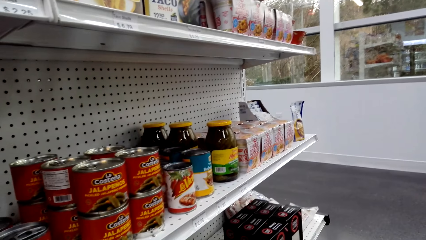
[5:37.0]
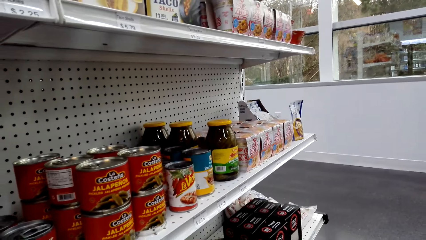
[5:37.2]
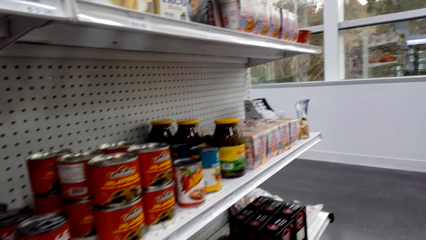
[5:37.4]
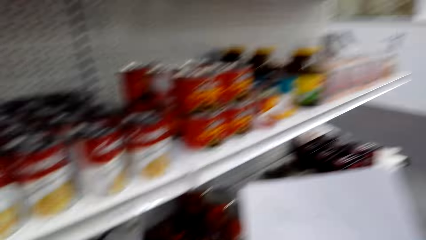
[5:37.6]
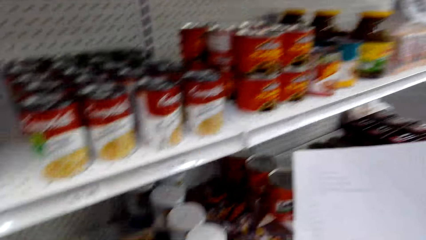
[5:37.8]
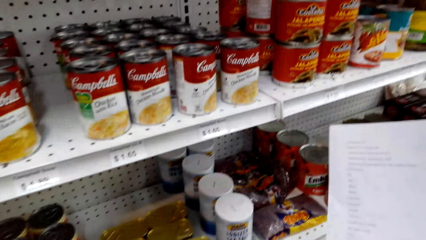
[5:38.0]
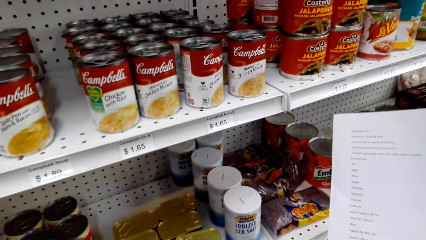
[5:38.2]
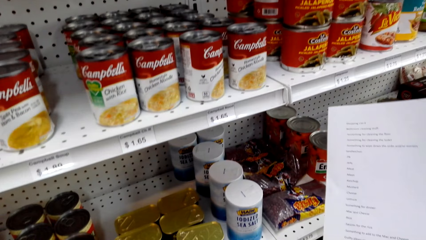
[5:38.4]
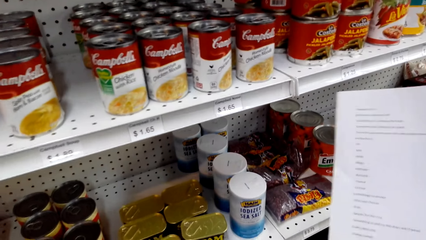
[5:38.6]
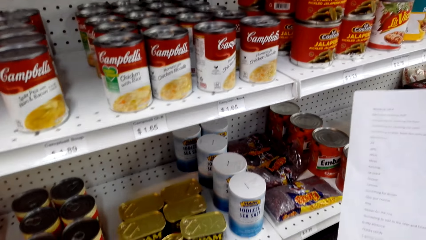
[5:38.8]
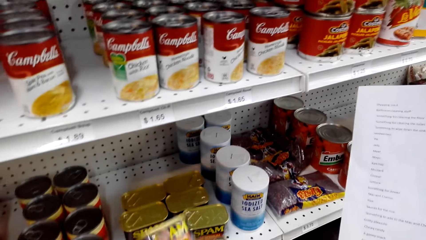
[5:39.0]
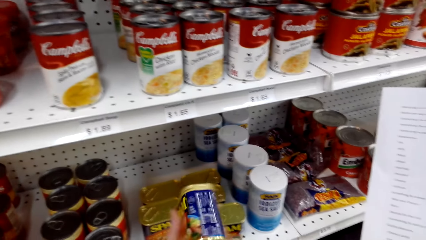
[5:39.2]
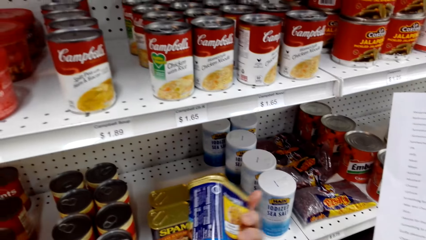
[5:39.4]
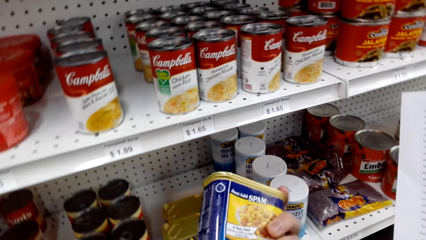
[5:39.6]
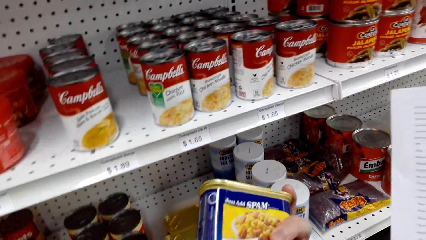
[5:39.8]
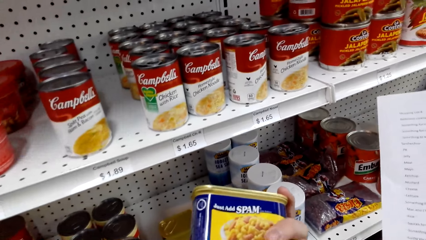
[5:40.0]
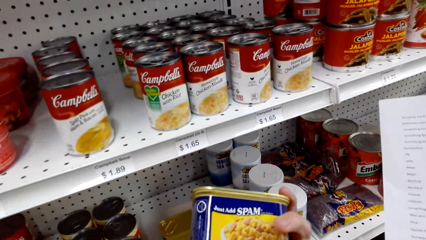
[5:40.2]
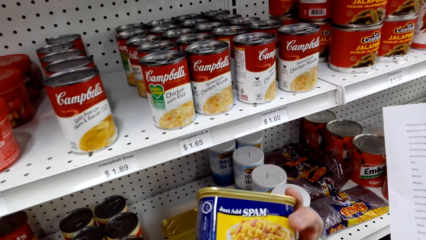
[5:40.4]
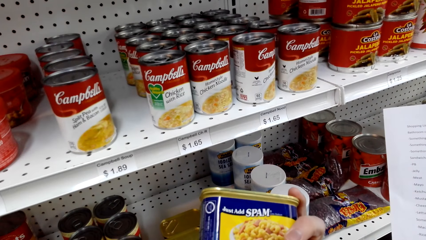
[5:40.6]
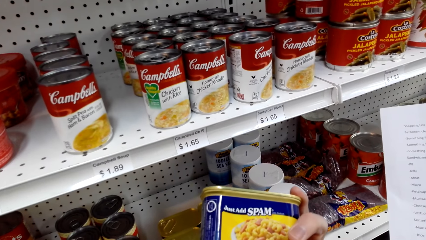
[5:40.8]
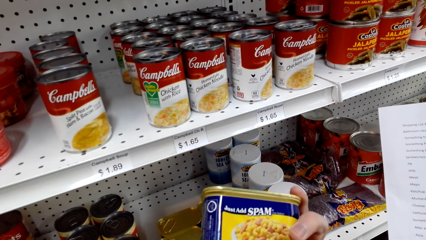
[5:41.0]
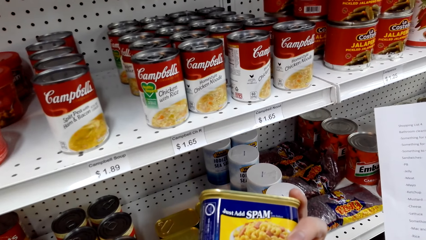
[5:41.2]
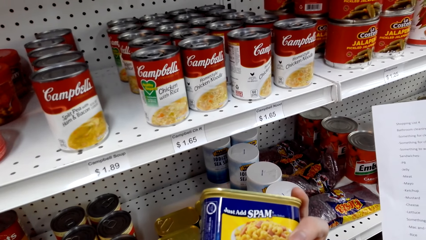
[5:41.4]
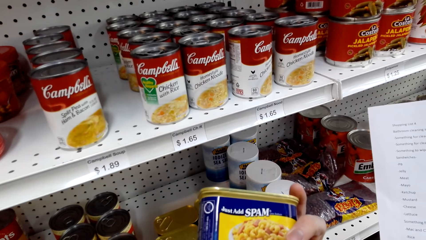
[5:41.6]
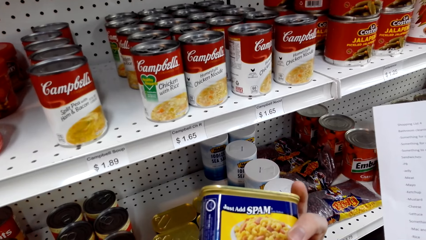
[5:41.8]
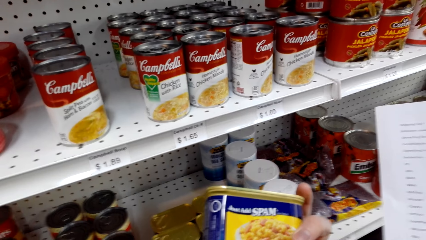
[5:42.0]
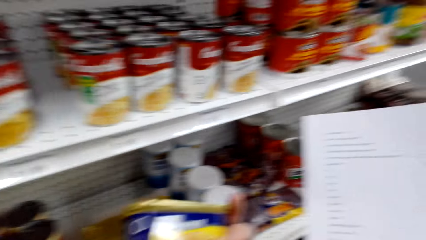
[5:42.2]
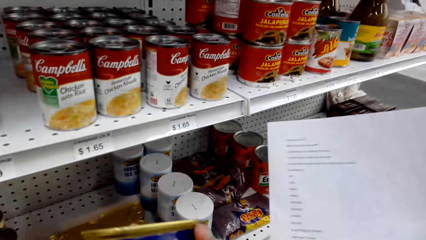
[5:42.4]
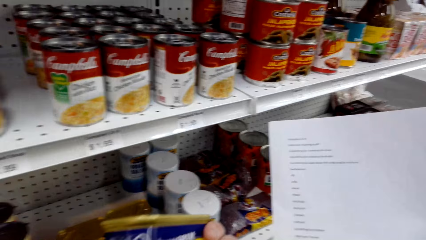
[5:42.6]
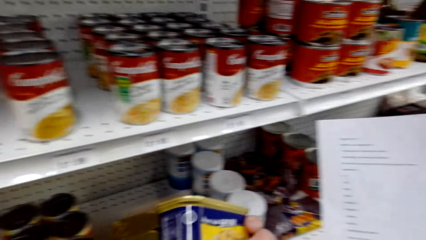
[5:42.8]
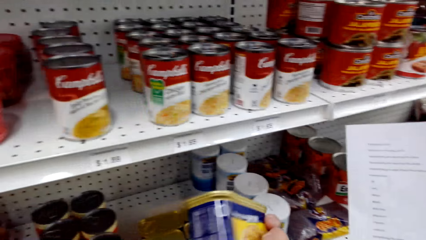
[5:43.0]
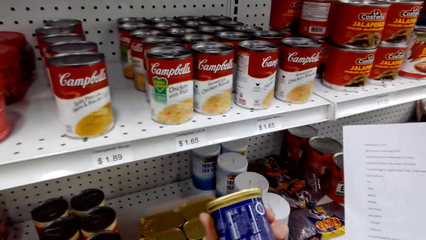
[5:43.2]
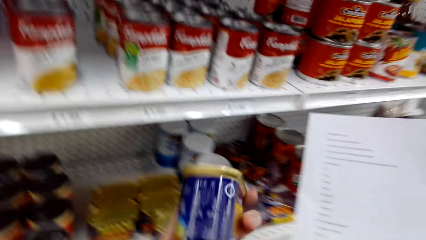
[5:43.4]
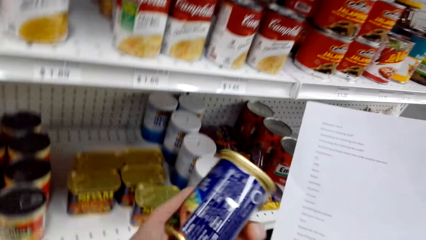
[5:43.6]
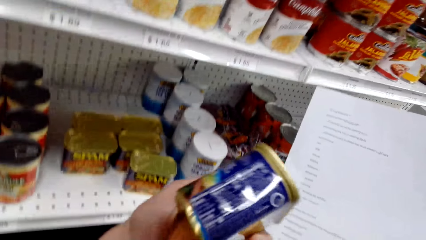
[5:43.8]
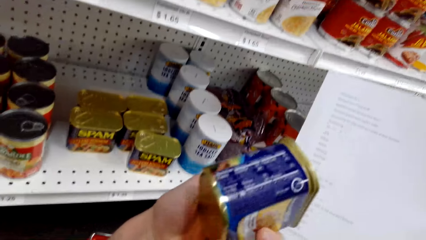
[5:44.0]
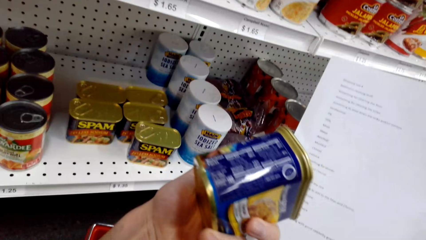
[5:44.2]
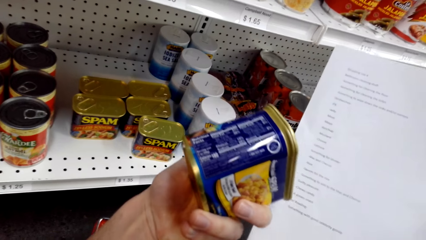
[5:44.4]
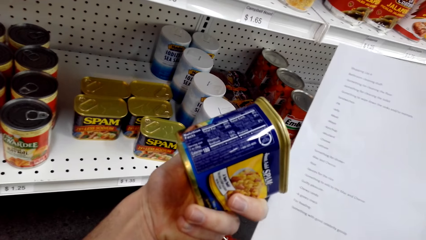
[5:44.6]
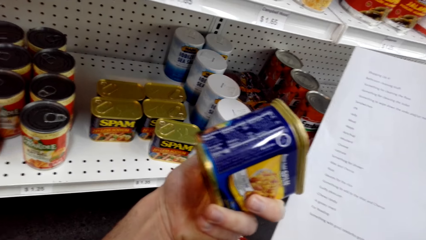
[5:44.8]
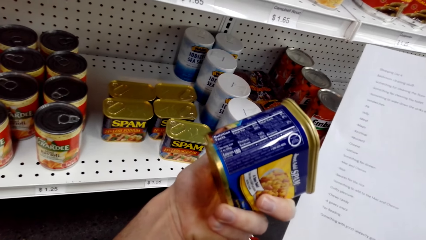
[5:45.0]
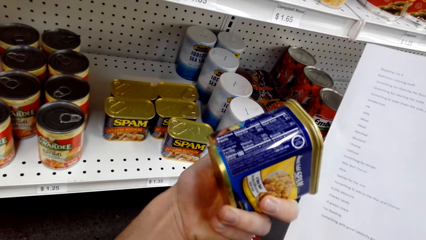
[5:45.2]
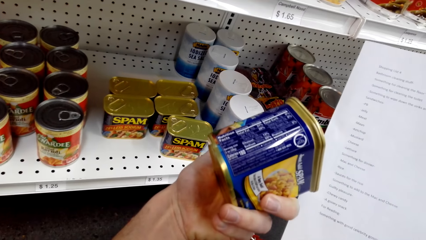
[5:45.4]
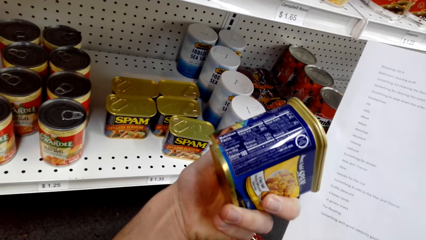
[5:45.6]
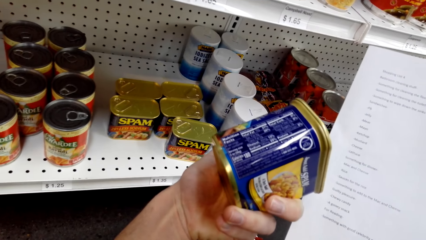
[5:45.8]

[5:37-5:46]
The camera wearer looks at the paper. They pick up the SPAM container. They look at the container.

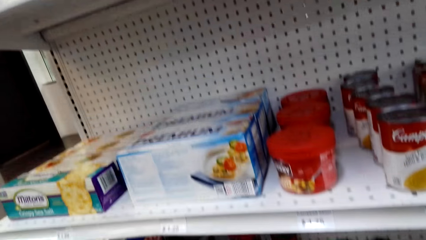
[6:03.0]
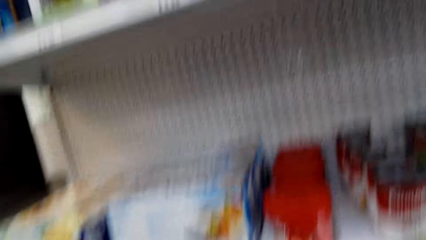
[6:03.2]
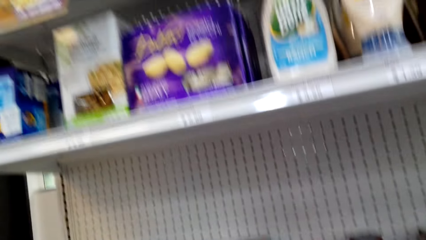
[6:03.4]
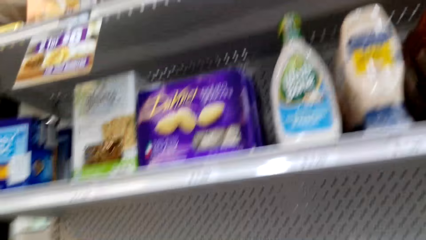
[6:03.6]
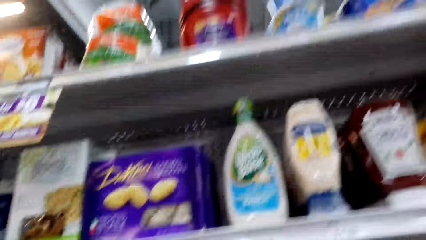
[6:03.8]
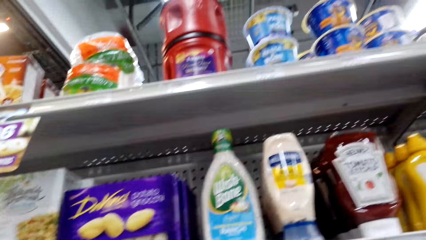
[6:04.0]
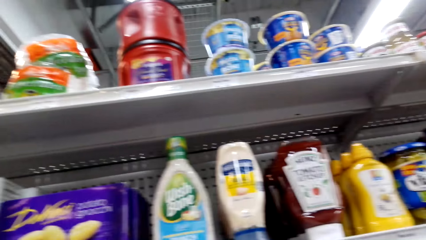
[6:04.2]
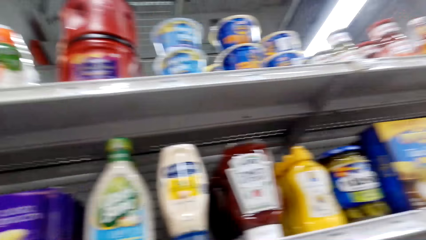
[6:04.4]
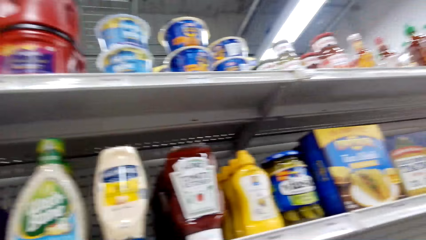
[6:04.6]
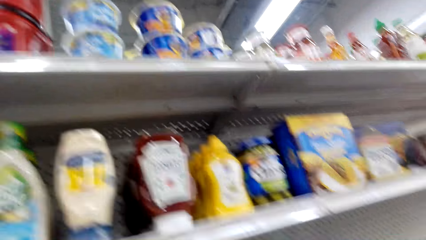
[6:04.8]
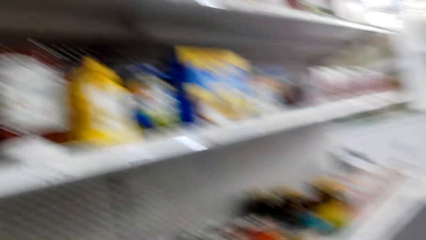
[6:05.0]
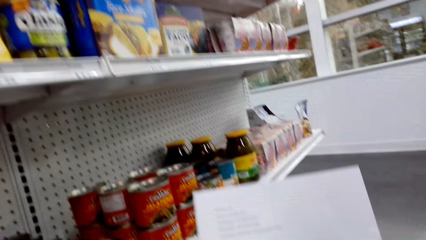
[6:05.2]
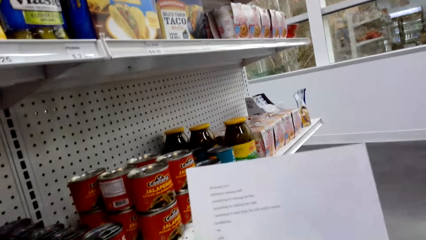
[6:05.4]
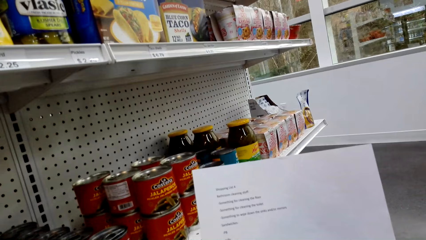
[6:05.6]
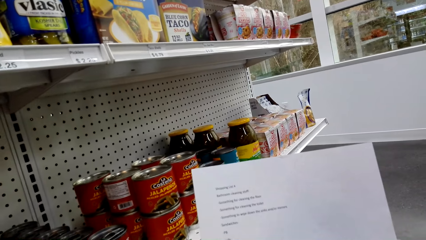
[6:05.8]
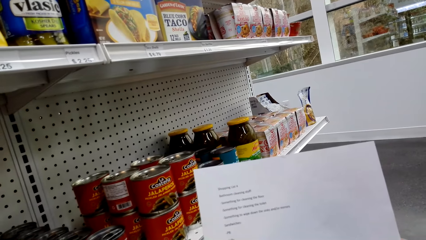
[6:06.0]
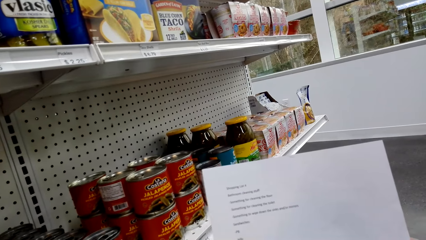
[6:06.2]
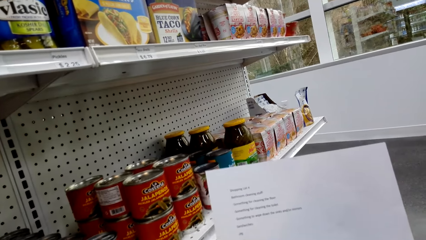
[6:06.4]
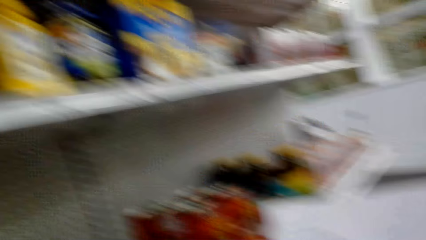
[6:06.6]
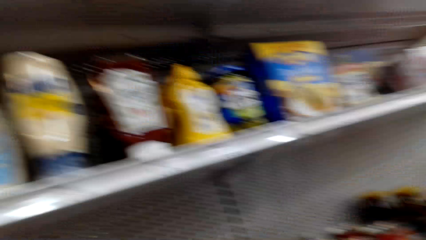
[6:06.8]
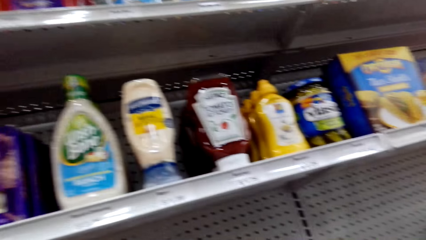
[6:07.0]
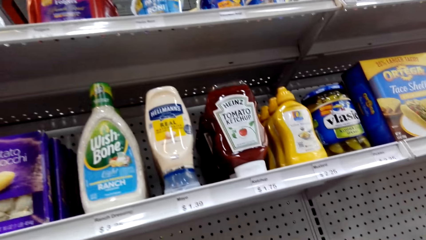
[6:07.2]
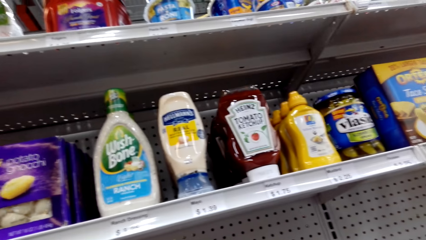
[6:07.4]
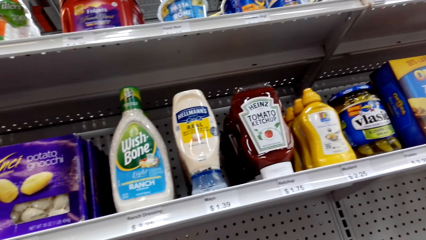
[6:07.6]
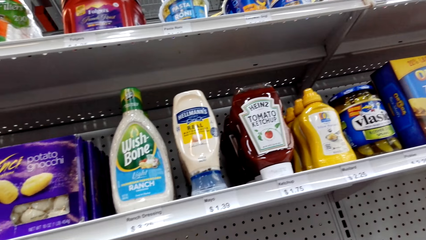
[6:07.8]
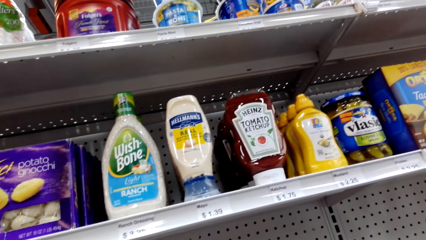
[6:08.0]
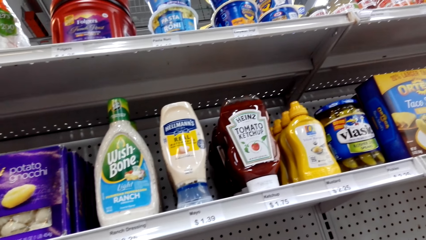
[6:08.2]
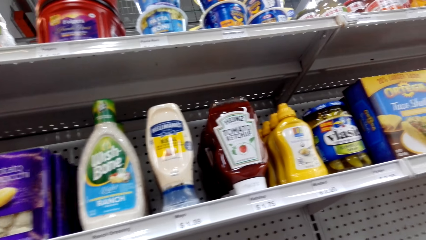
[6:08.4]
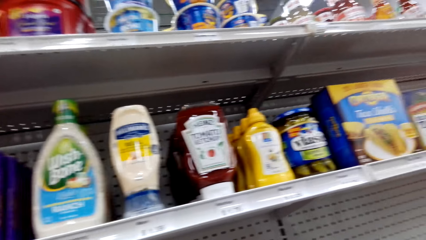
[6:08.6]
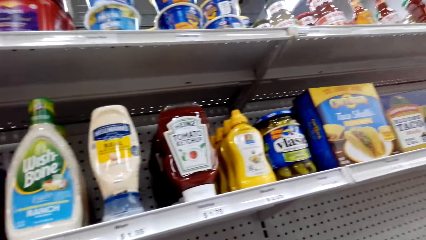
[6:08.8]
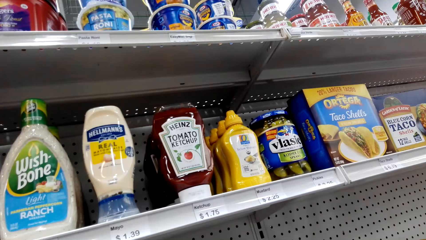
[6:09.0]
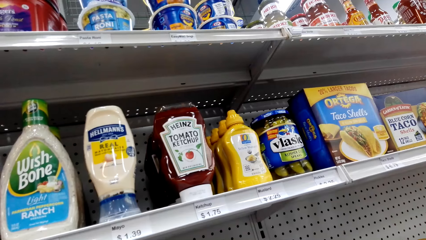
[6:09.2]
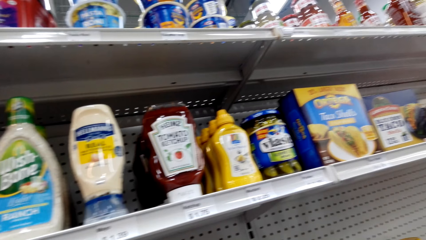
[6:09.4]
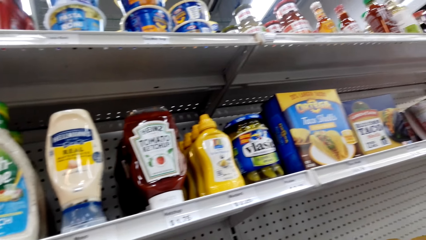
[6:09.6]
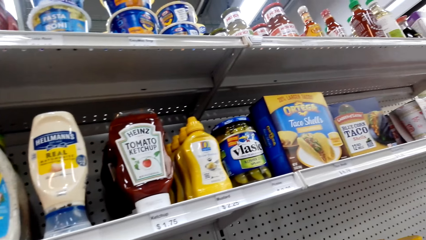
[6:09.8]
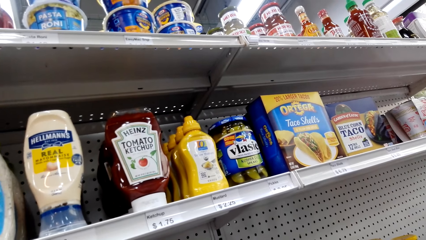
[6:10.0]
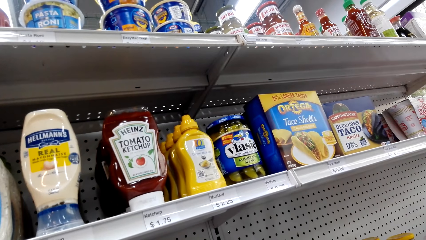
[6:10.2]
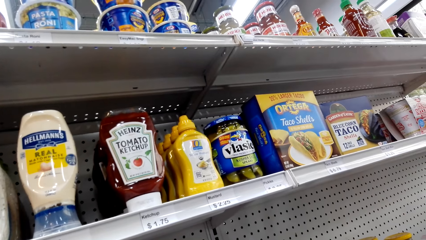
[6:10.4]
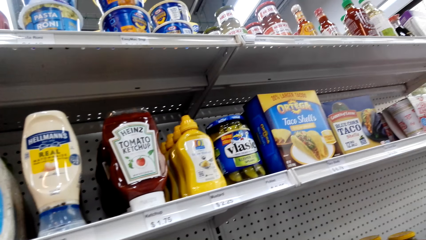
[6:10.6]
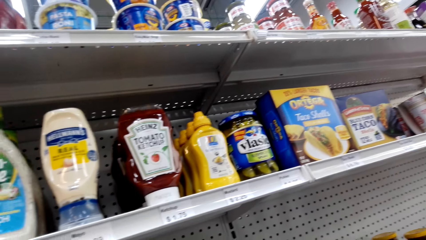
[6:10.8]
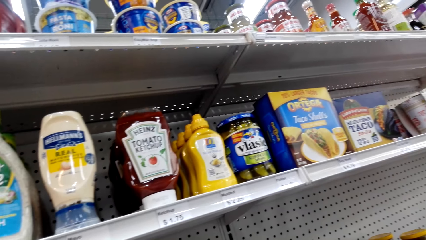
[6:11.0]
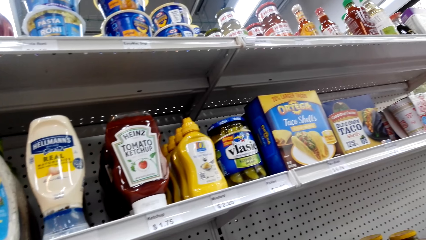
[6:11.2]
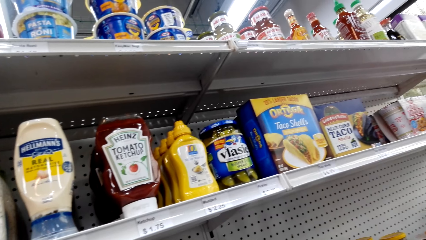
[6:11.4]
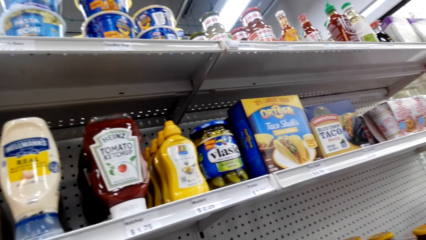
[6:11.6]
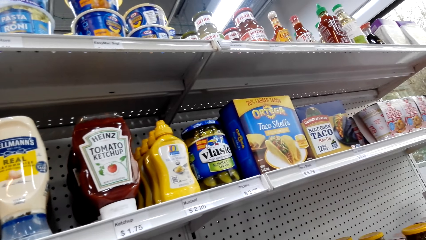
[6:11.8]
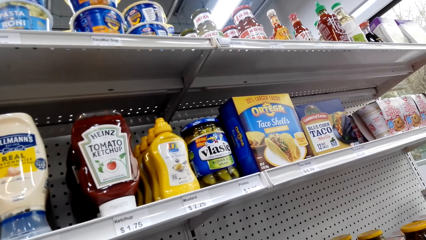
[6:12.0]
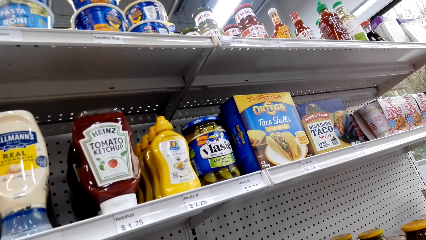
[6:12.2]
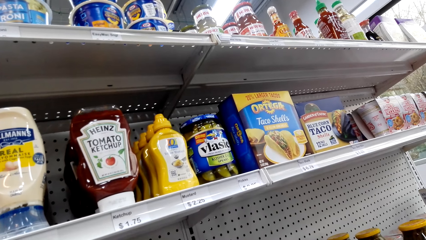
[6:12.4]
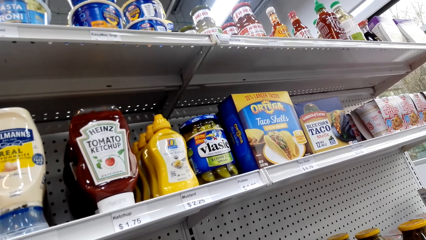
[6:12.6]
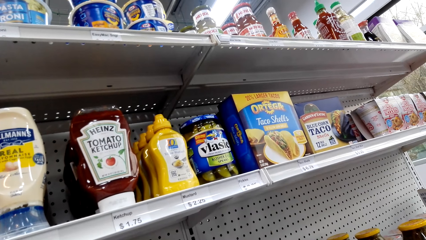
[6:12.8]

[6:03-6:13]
The camera wearer looks around. They look at the paper. They pick up the paper. They talk. They look around.
